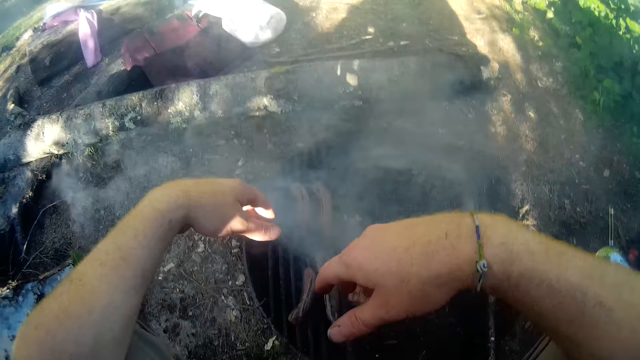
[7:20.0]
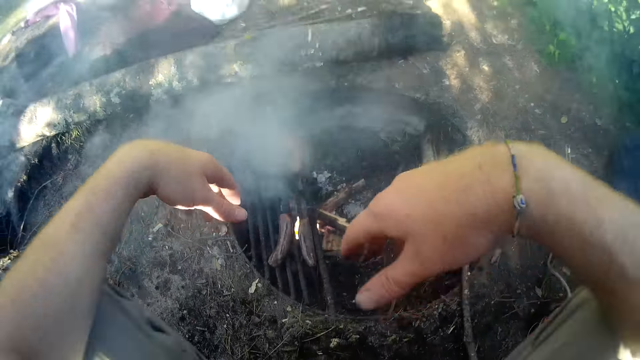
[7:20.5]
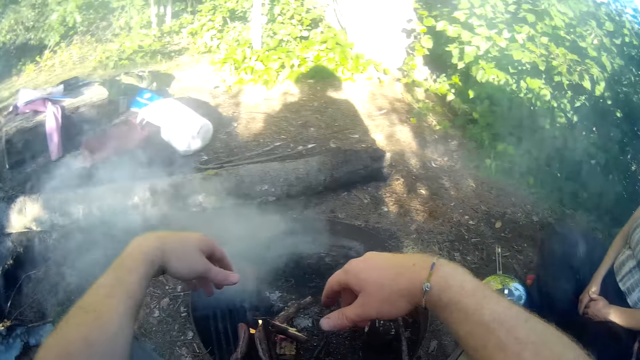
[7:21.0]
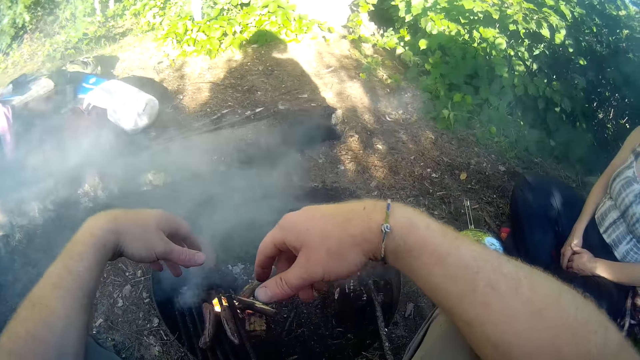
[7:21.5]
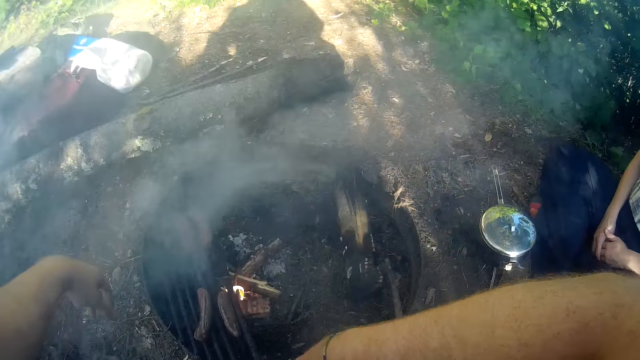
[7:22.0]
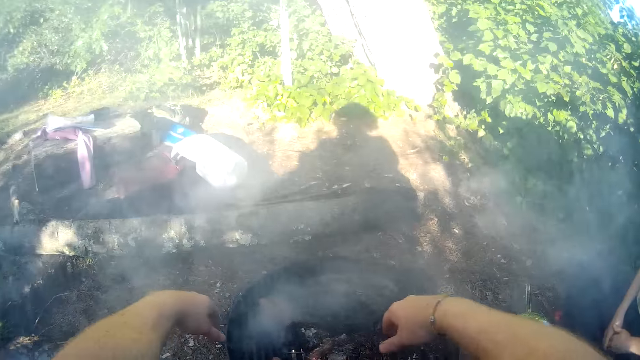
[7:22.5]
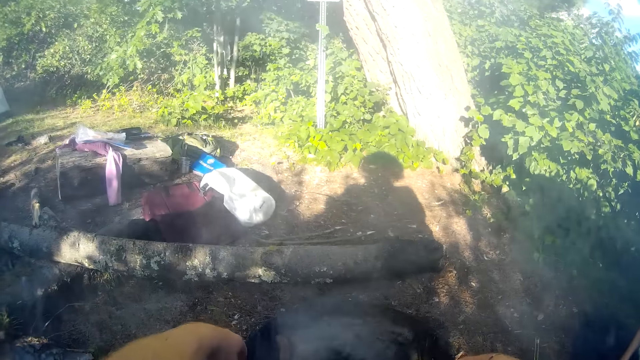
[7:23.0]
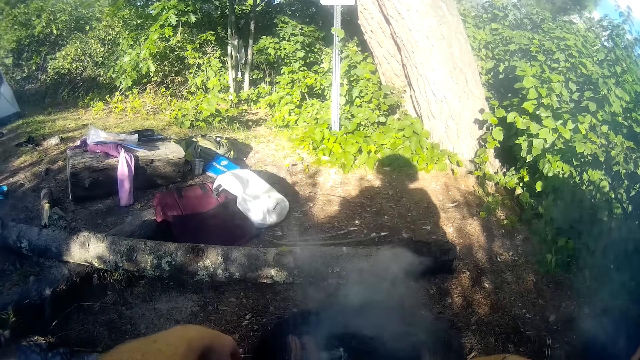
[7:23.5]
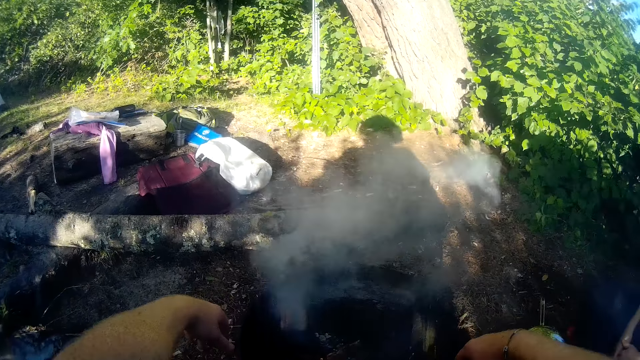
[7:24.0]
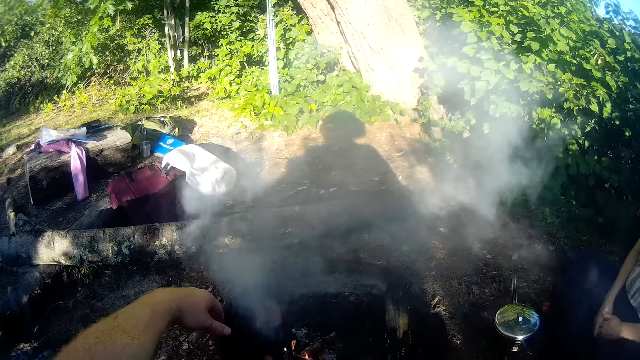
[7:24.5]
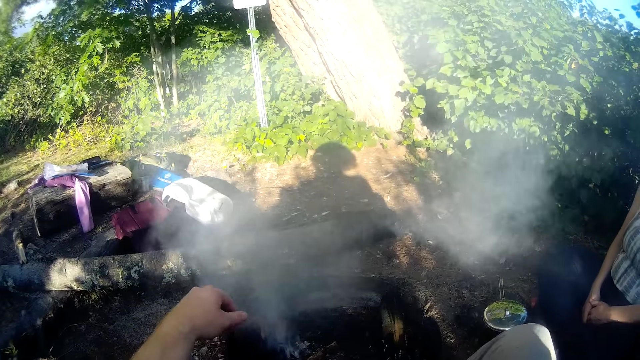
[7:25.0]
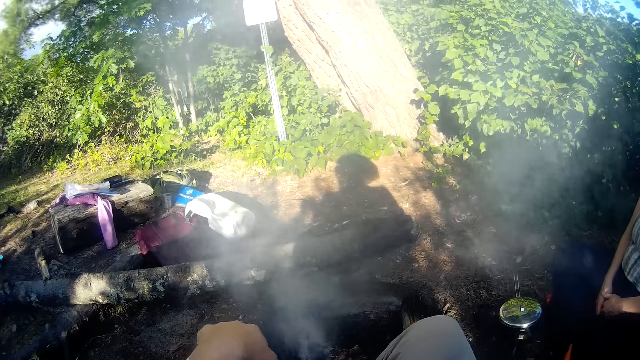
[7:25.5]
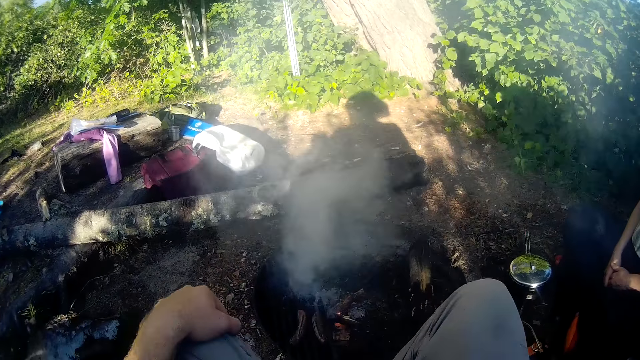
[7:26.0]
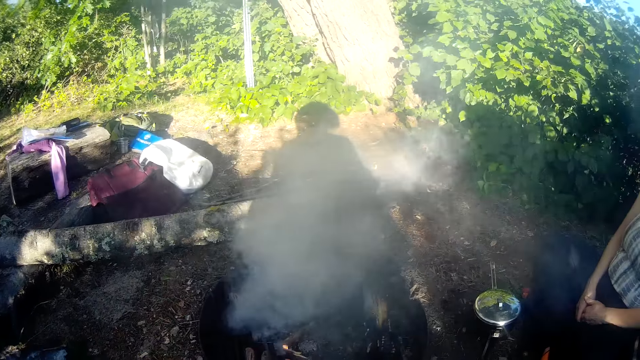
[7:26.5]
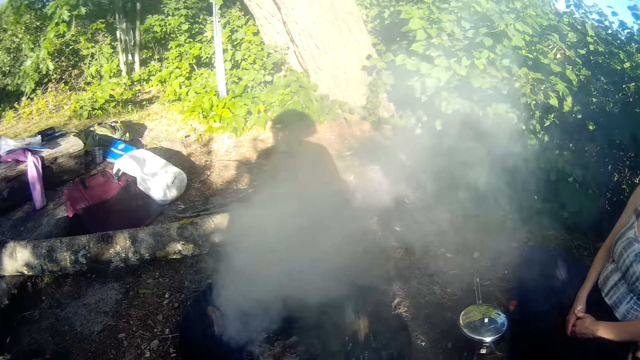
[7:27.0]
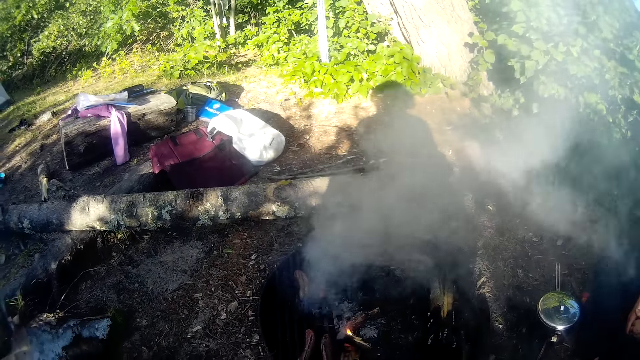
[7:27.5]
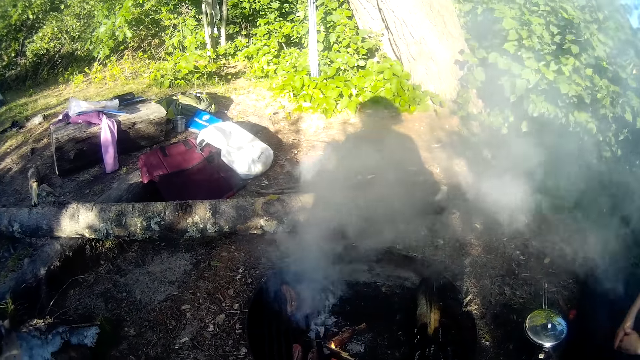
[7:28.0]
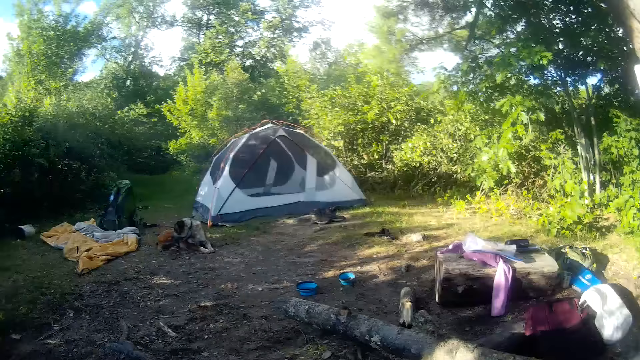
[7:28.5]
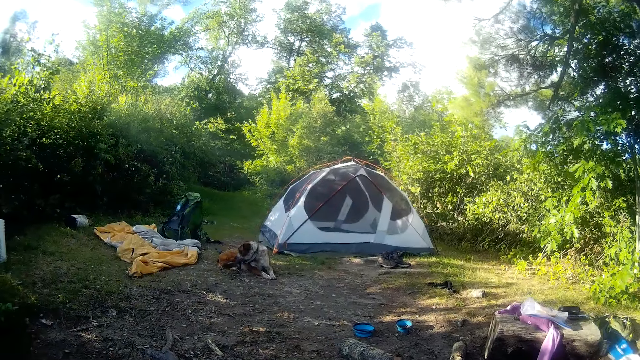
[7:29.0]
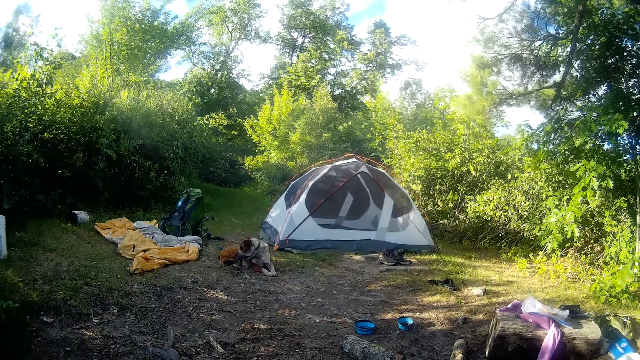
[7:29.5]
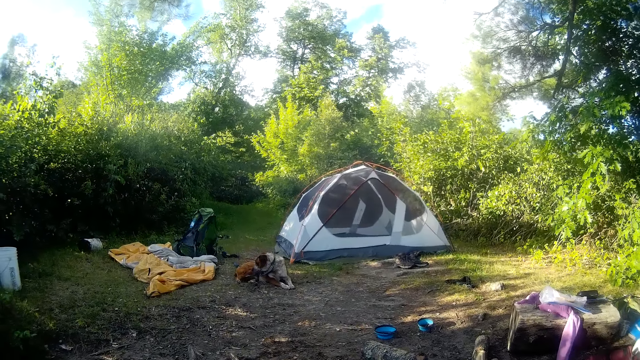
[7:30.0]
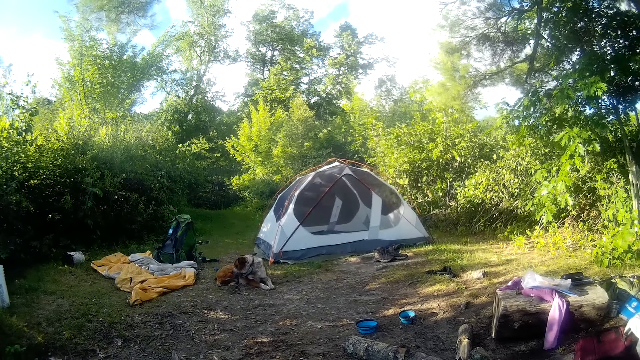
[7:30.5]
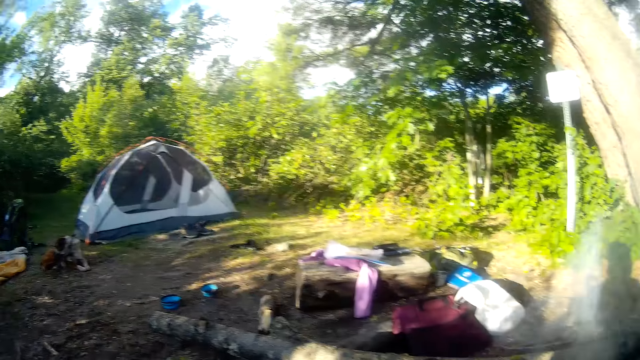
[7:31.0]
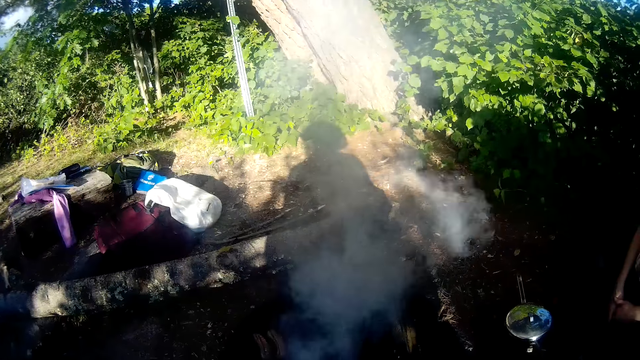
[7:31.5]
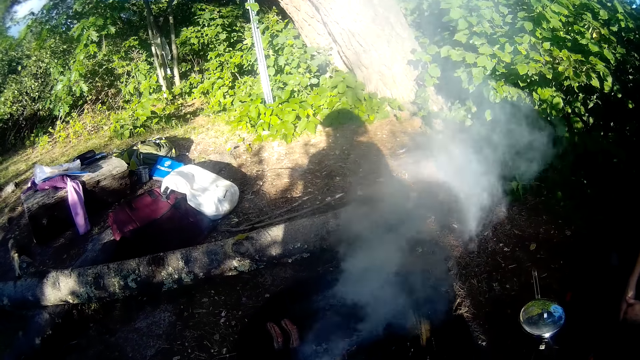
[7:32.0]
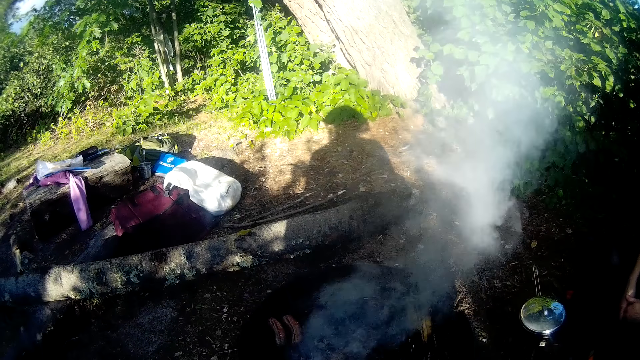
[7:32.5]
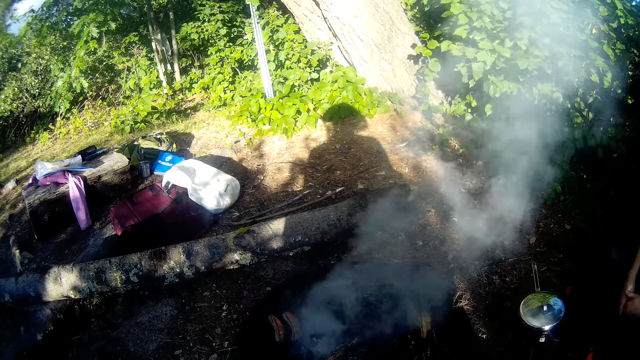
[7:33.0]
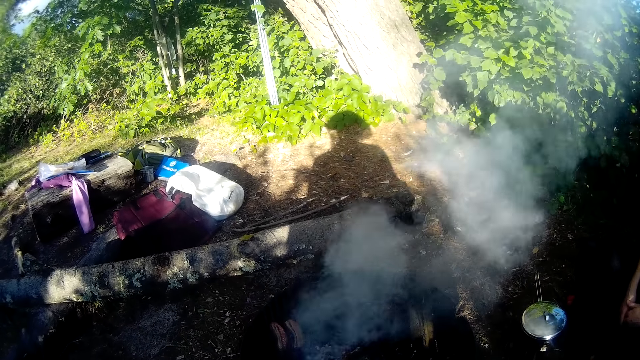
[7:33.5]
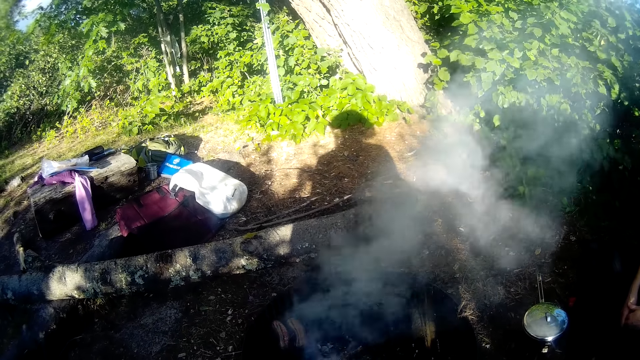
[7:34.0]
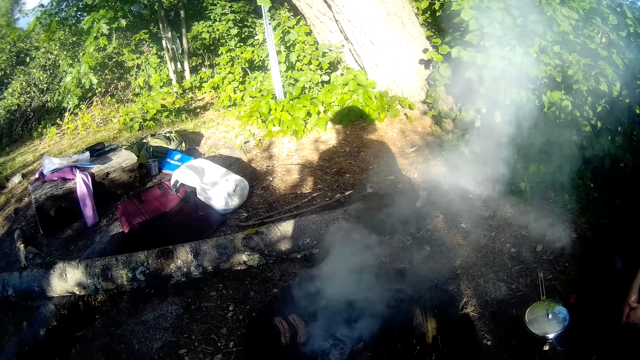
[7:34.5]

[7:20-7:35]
The camera wearer stares at the grill. They stare at the tent. A woman talks to the camera wearer.

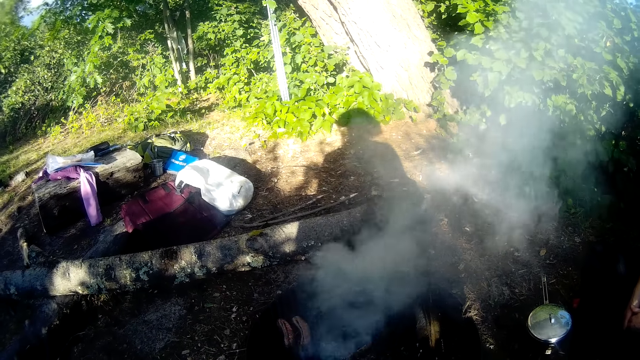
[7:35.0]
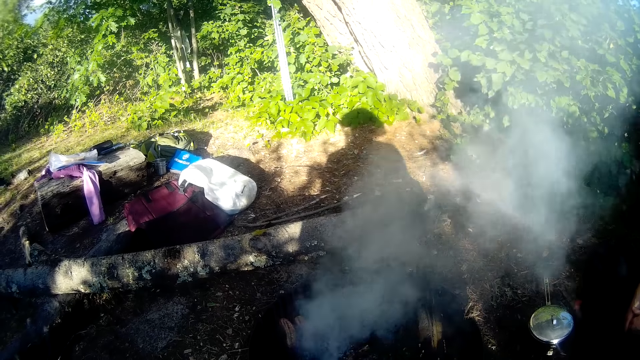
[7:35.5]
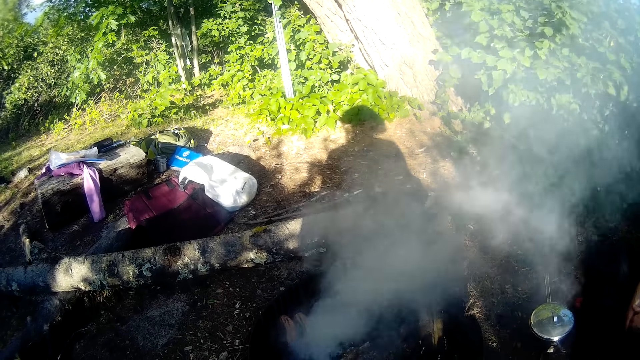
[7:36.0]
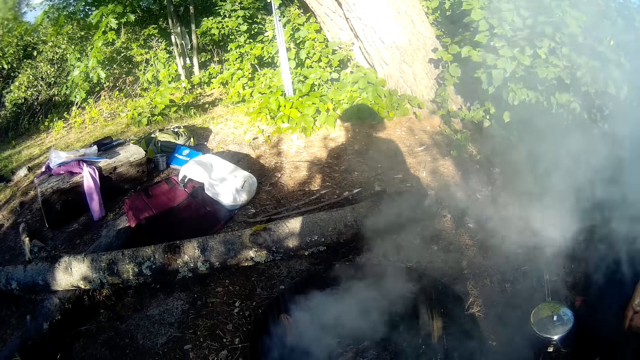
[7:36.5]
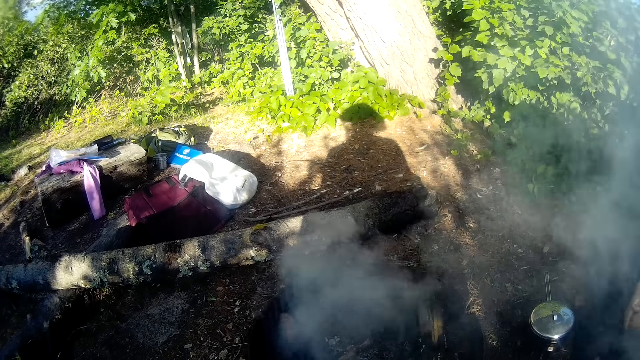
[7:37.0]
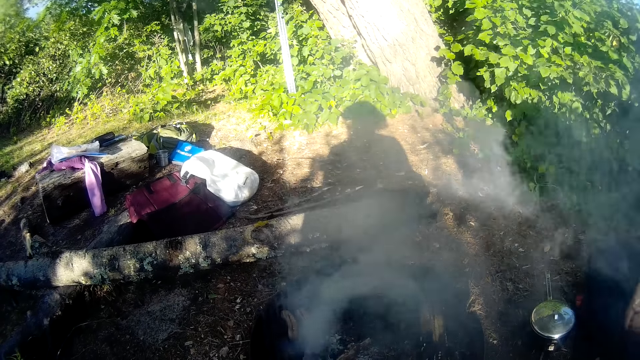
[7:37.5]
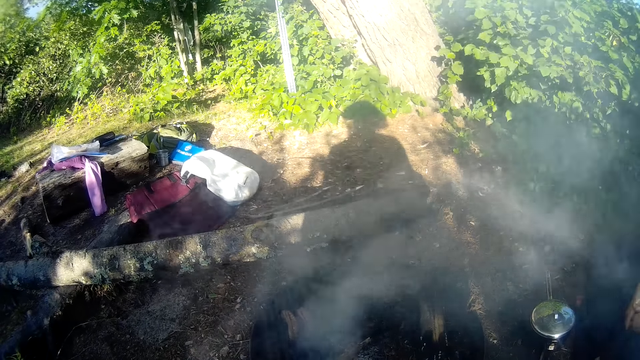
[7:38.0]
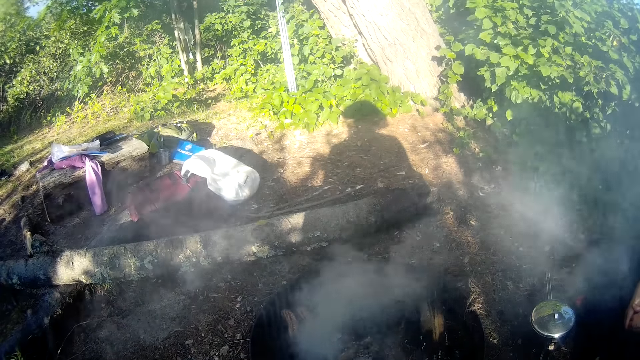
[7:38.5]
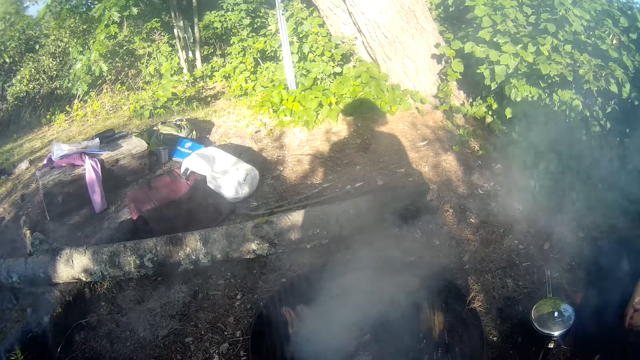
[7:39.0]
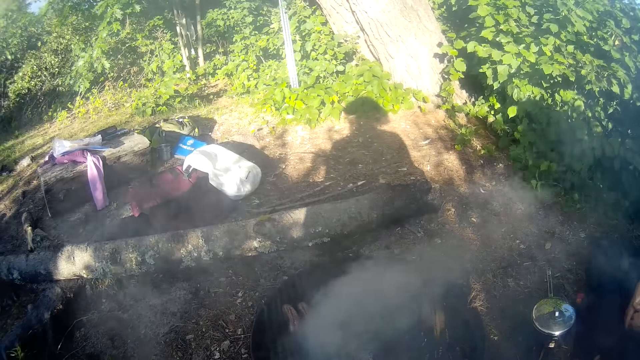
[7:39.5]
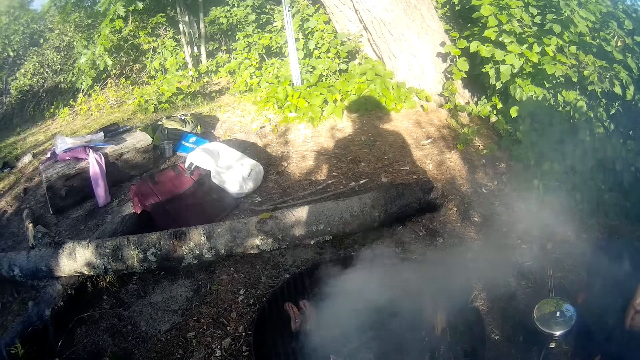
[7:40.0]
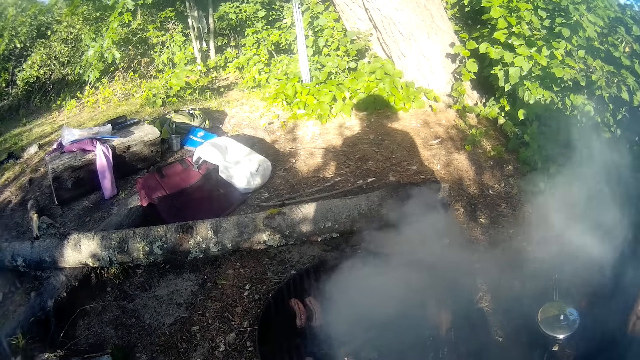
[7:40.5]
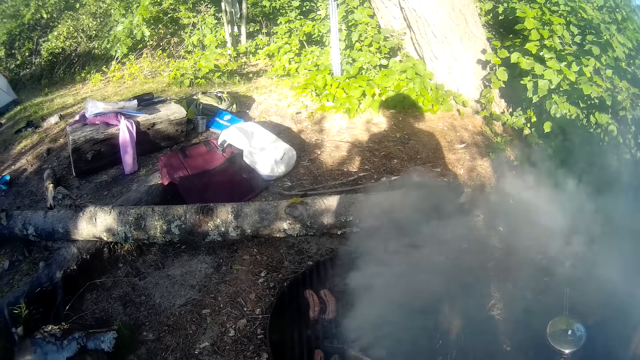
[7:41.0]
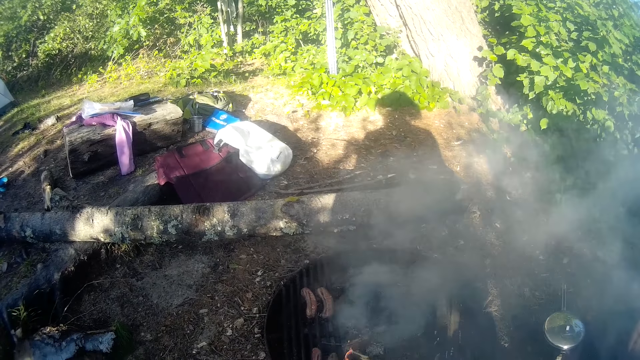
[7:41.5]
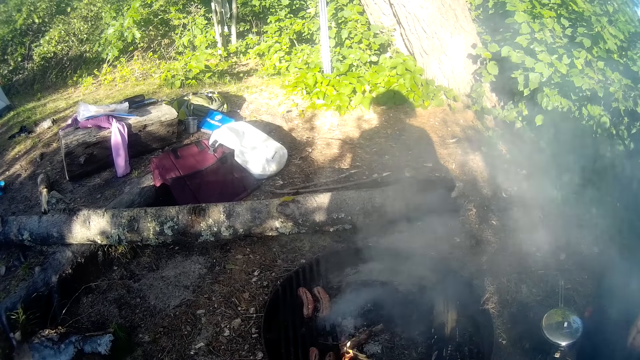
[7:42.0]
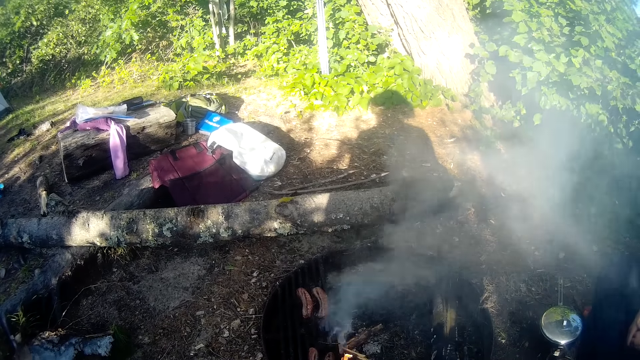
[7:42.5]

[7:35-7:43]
The camera wearer stares at the grill.
